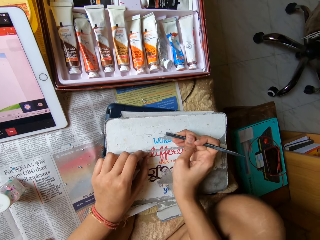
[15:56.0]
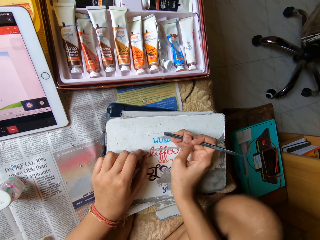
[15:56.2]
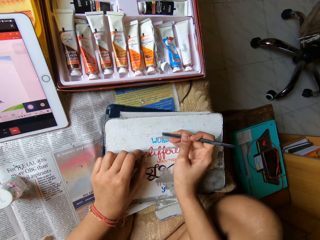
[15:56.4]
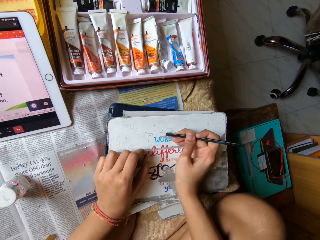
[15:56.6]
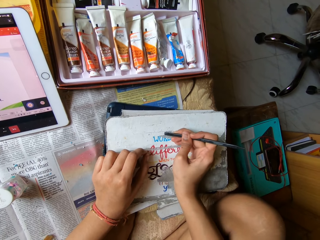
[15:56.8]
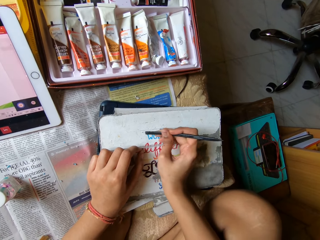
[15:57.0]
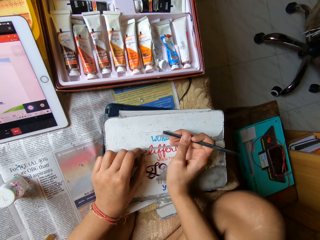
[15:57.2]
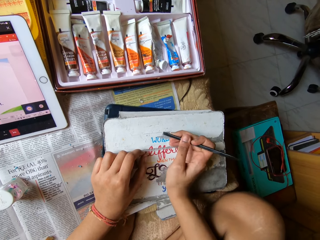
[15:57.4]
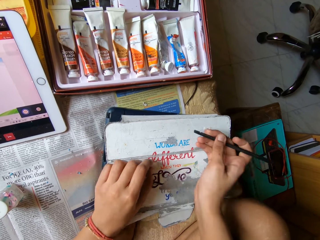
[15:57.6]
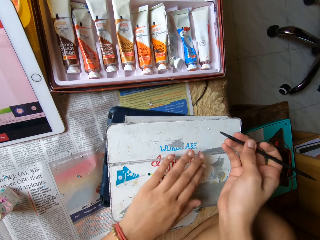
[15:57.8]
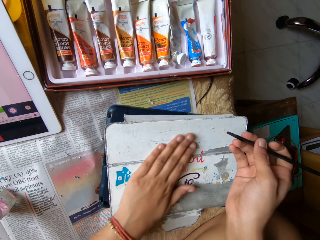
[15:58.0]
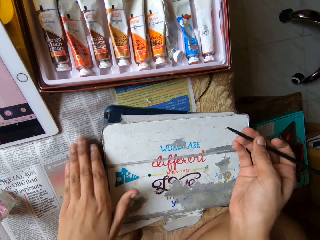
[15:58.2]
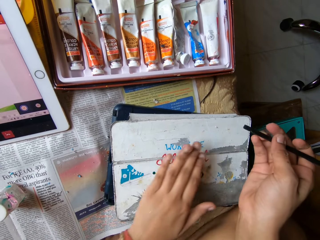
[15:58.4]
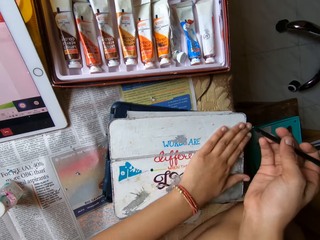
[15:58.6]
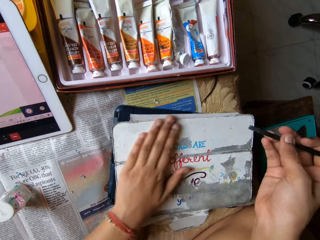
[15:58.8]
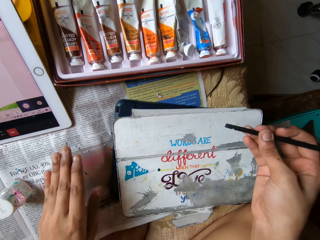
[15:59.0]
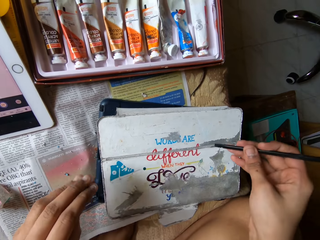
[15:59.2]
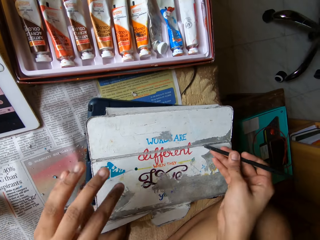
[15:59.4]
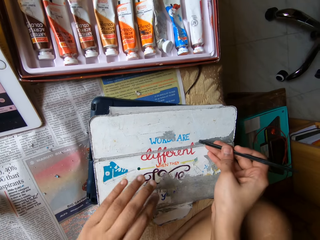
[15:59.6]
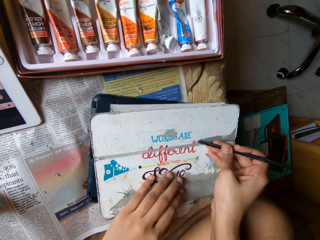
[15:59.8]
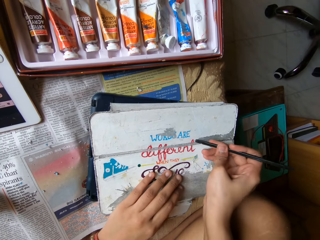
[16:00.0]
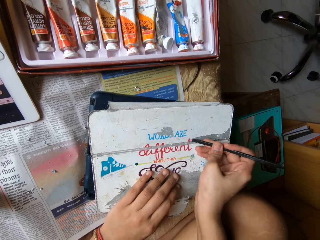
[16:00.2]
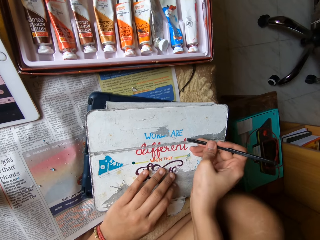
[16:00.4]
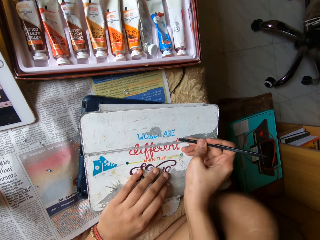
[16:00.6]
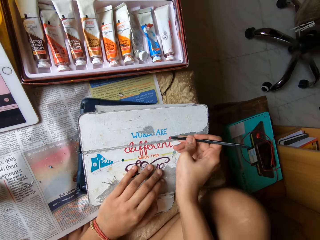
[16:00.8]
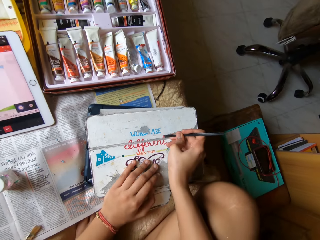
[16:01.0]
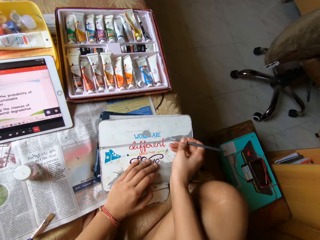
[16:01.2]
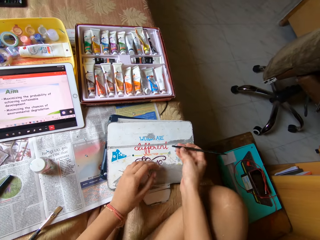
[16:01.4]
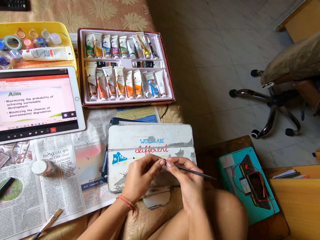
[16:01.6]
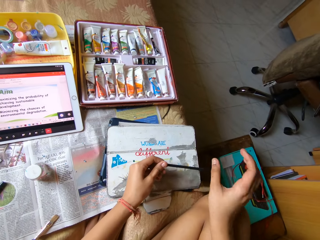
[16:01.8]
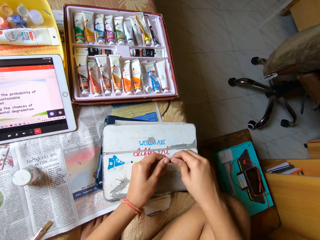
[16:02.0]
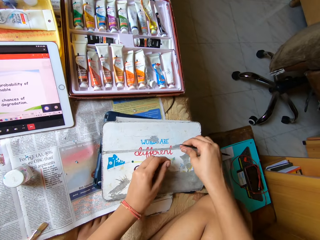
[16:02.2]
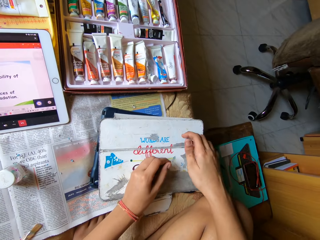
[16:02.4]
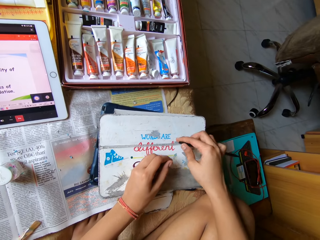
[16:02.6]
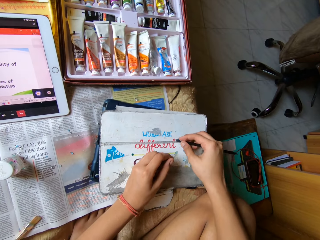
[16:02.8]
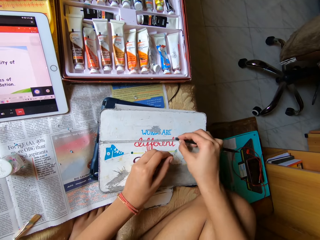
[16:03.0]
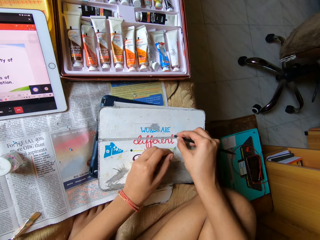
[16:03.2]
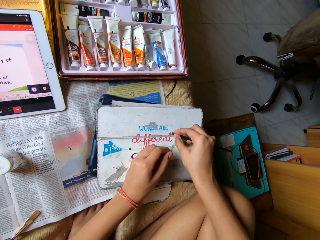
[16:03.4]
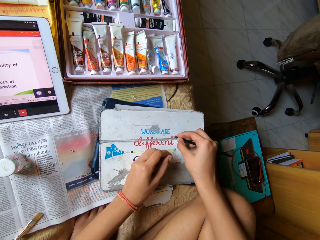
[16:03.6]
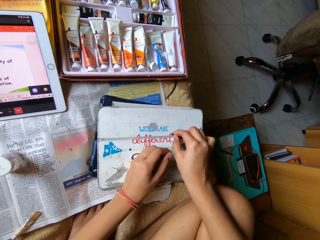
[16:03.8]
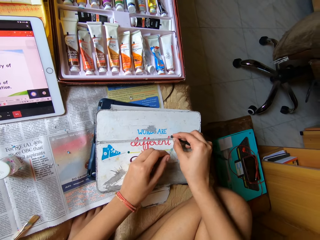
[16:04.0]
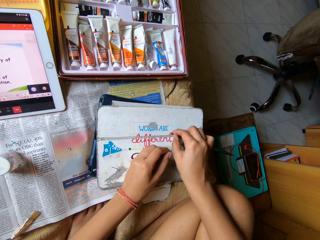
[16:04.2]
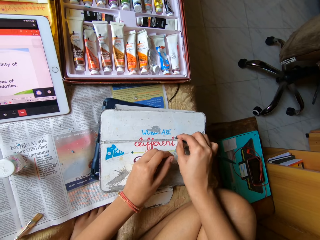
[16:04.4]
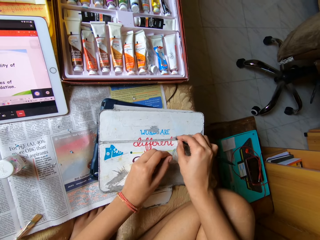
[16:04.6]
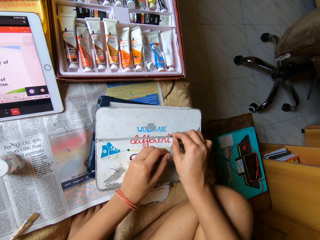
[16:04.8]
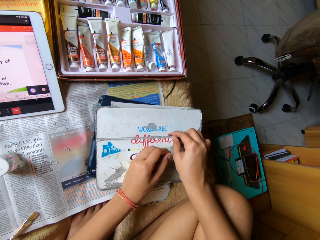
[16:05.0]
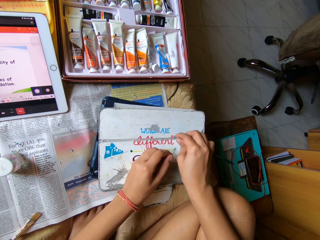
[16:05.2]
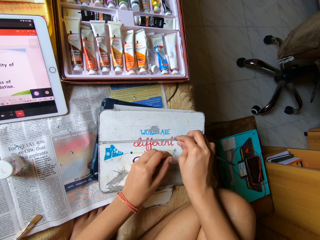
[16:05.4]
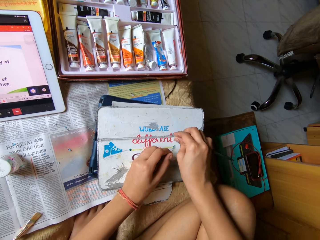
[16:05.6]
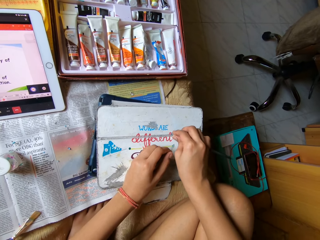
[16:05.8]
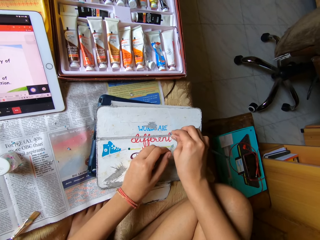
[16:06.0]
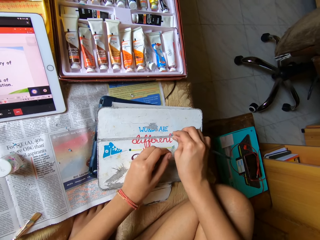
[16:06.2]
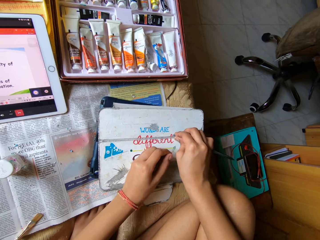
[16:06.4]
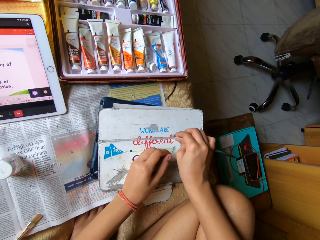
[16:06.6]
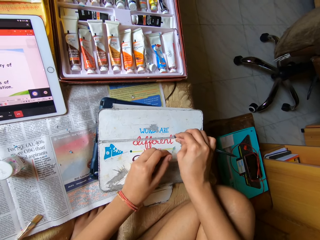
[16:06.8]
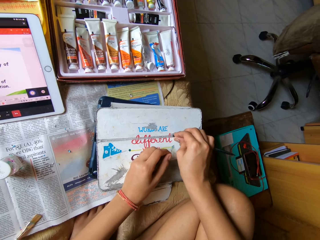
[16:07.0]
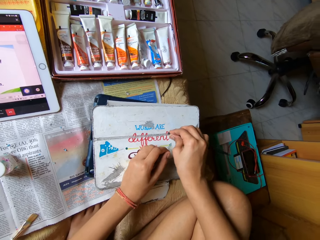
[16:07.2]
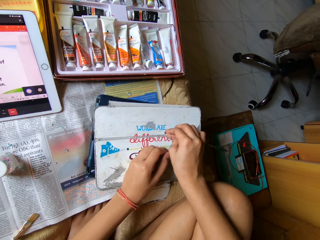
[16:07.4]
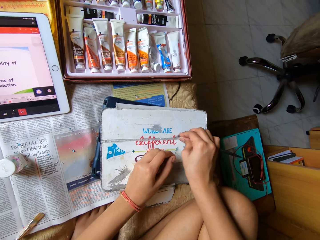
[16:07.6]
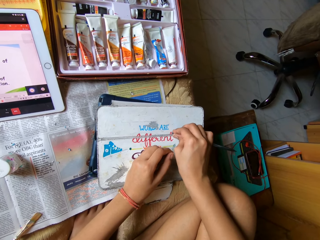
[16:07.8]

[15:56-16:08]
The camera wearer wipes paint off the tab cover with his left hand. He scrapes paint off the tab cover on the bed with the spatula in his right hand. He passes the spatula from his right hand to his left hand. He passes the spatula from his left hand to his right hand. He holds the remover differently. He scrapes paint off the tab cover on the bed with the spatula in his right hand.

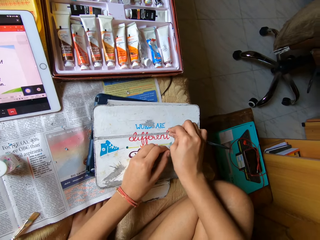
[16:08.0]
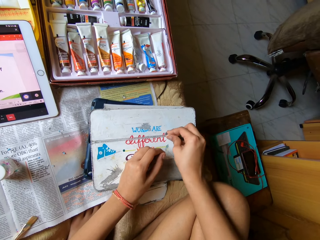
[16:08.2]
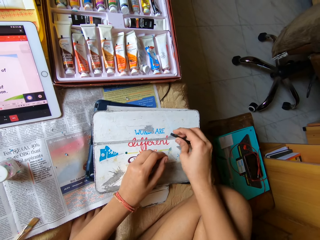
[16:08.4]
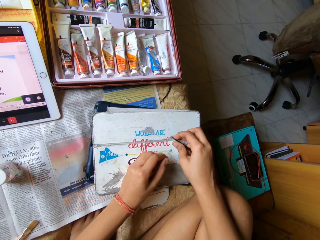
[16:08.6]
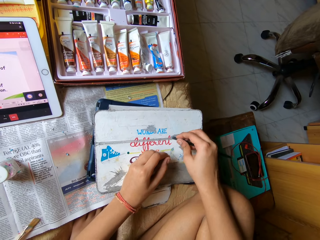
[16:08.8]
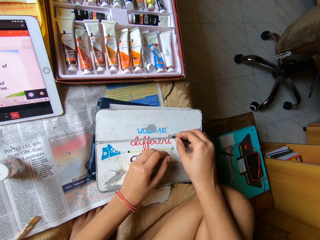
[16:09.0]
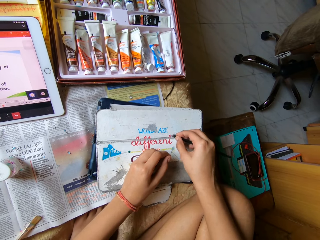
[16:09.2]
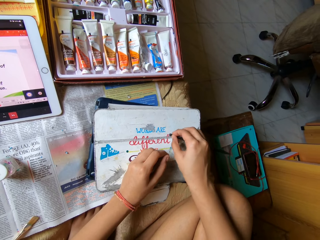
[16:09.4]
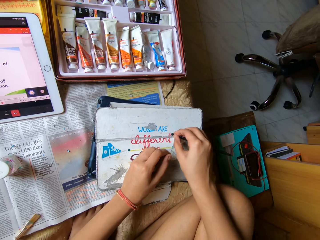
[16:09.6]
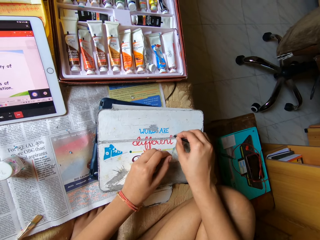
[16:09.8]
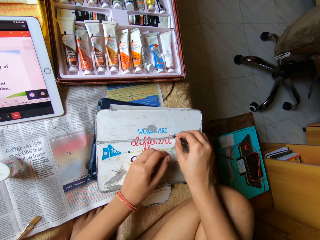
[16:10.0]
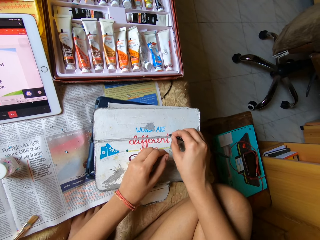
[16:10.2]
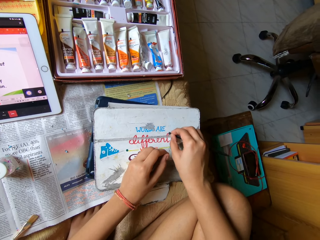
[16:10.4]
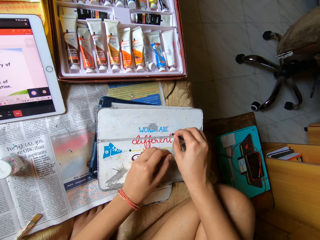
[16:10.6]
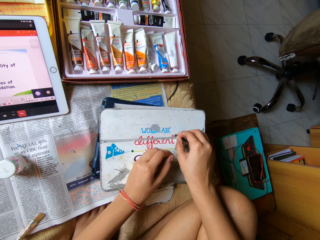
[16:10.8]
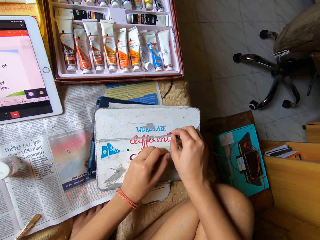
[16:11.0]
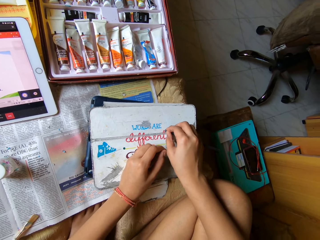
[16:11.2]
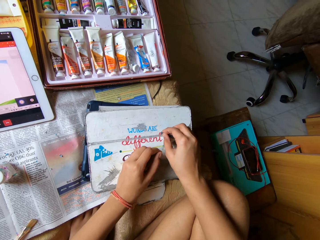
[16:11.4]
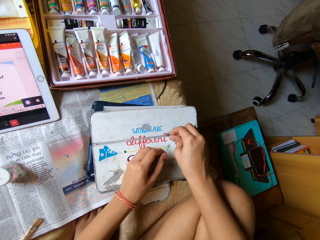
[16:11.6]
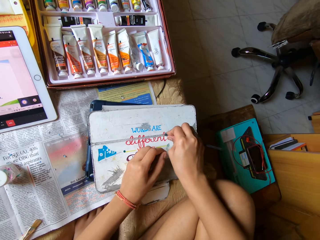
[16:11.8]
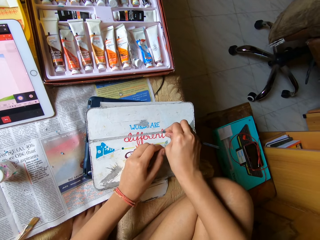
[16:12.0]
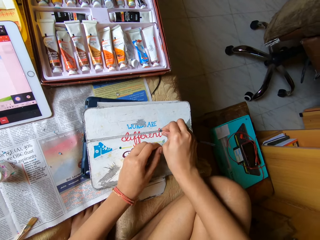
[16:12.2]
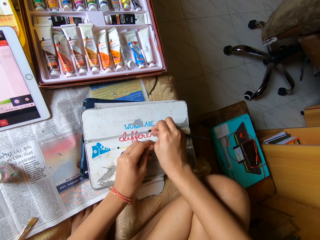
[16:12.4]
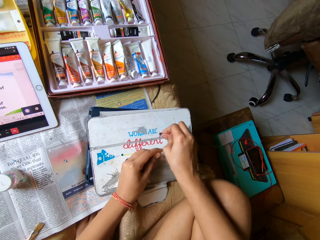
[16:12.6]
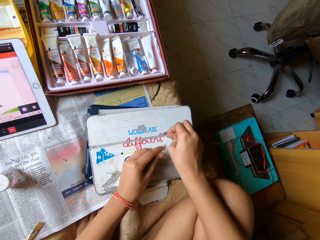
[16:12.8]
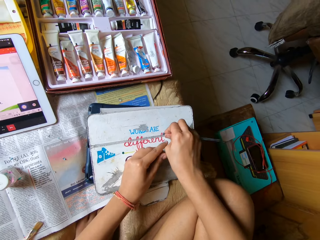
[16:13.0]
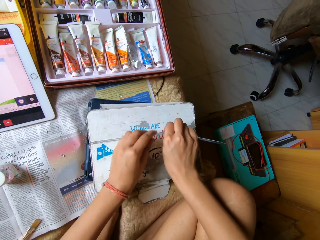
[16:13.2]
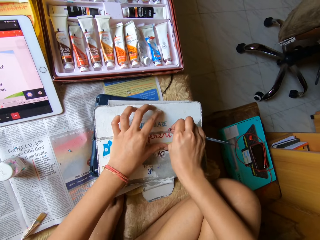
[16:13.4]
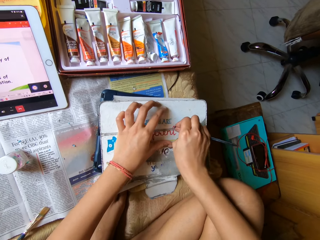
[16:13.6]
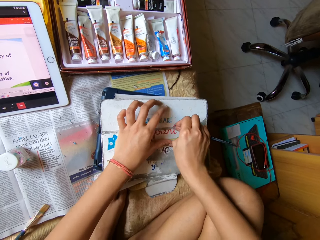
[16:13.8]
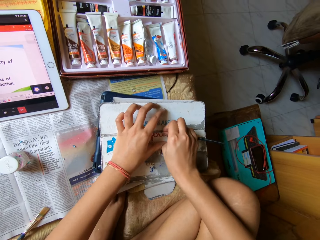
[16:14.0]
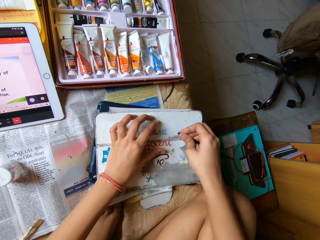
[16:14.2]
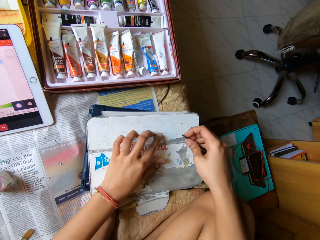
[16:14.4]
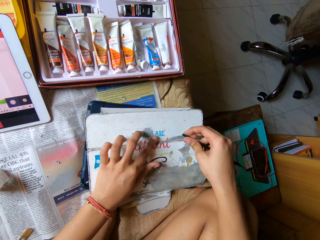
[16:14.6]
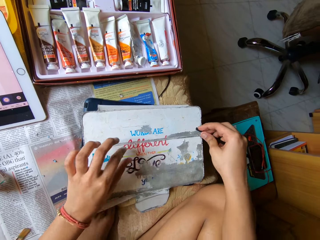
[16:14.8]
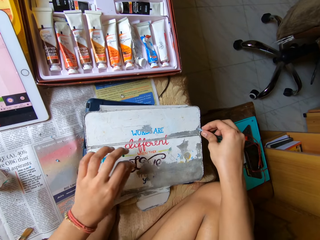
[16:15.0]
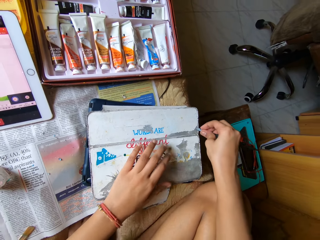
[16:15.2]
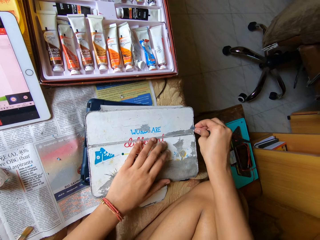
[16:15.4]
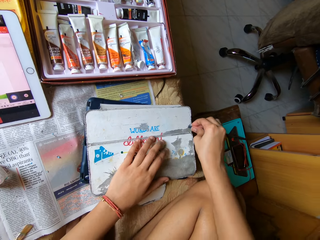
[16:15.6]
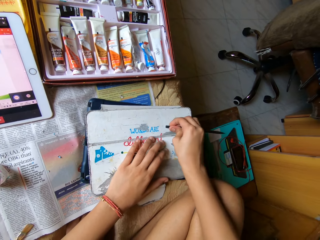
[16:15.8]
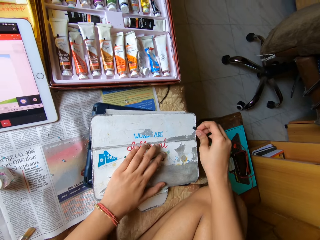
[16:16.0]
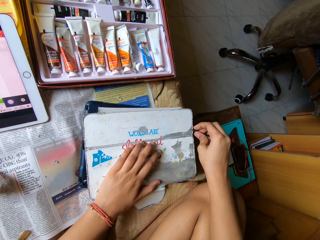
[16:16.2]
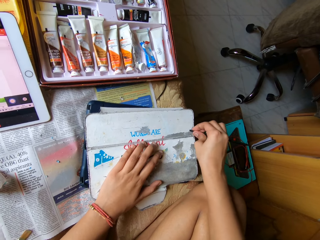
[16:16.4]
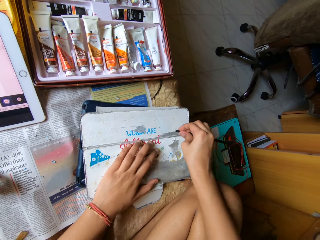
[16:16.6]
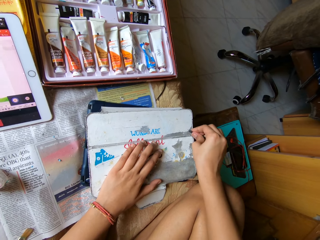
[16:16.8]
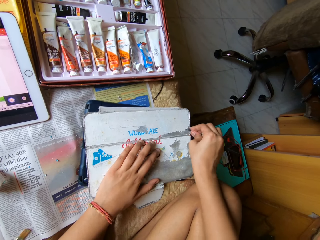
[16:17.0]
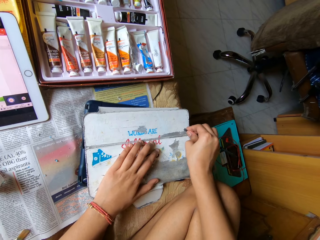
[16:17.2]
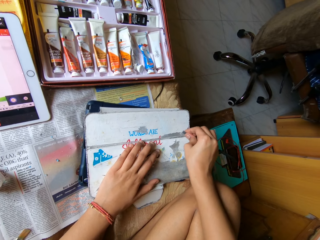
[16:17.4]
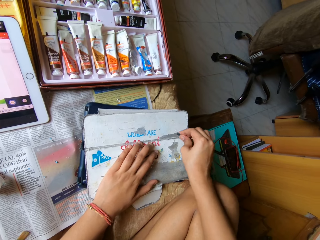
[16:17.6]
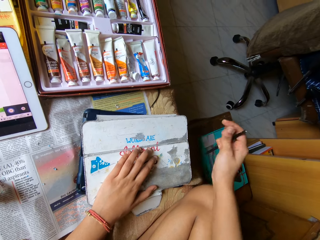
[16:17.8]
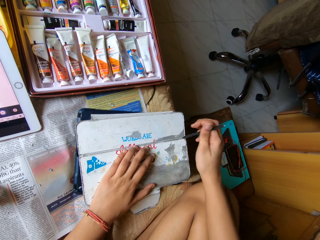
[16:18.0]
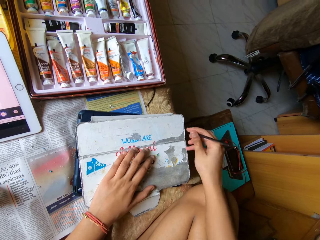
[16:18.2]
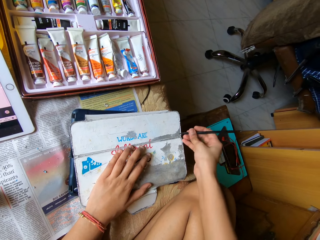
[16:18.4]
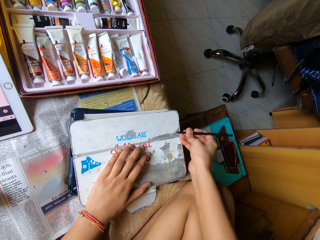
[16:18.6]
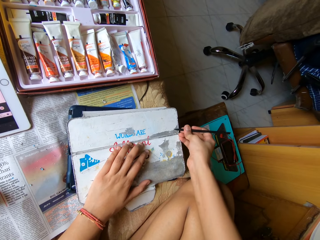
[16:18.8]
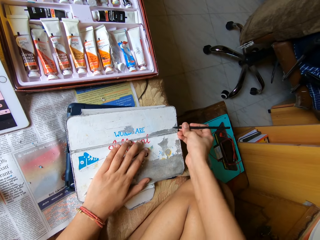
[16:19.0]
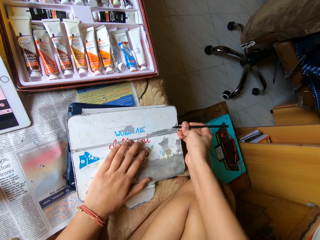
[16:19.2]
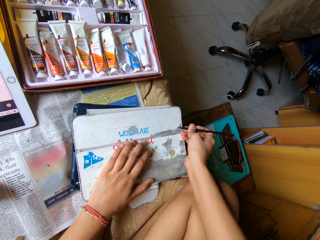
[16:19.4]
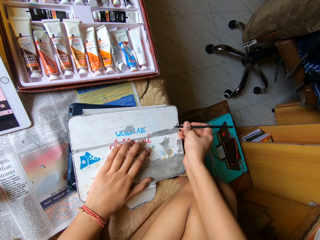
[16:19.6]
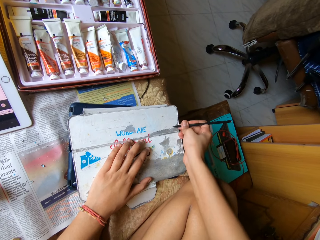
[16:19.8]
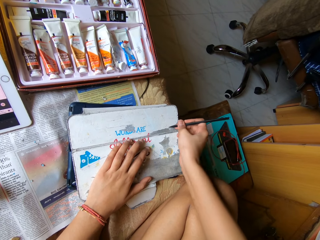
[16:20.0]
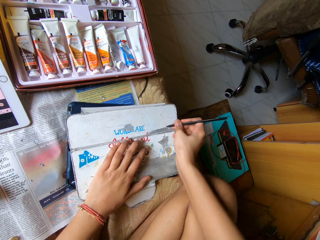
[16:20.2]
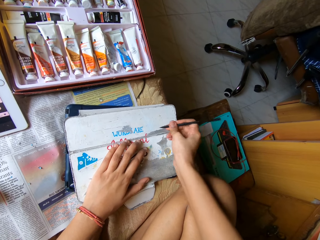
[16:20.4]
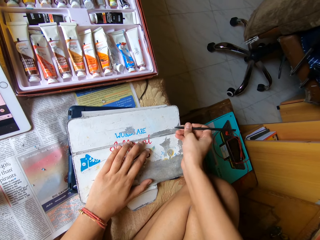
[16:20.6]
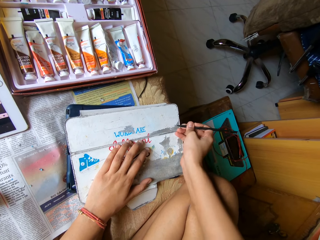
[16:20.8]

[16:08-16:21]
The camera wearer turns the remover.
